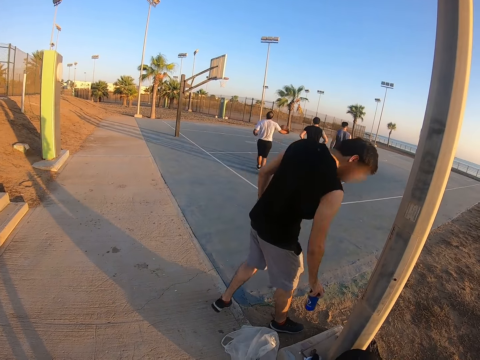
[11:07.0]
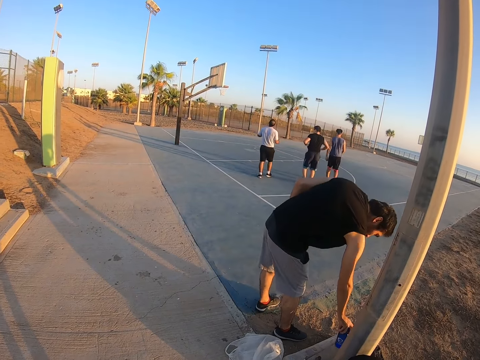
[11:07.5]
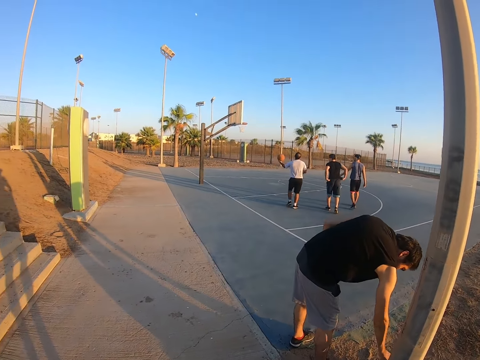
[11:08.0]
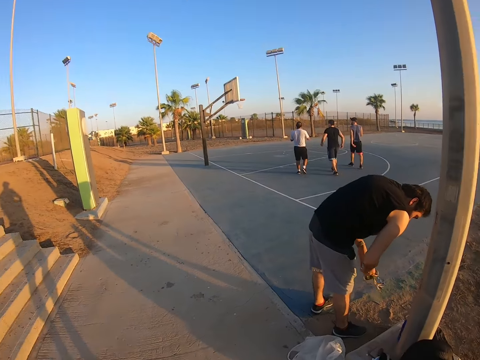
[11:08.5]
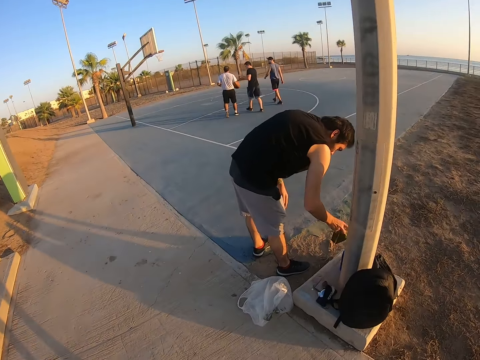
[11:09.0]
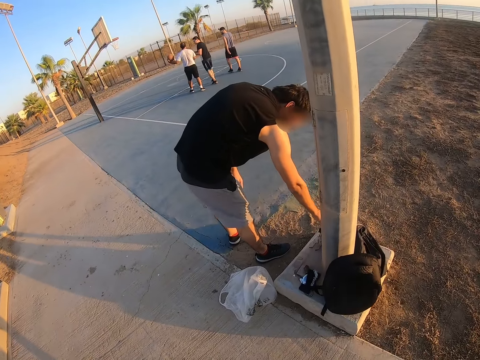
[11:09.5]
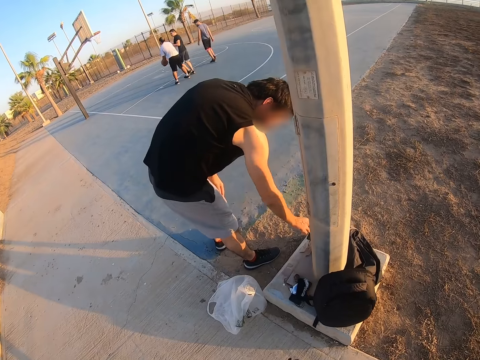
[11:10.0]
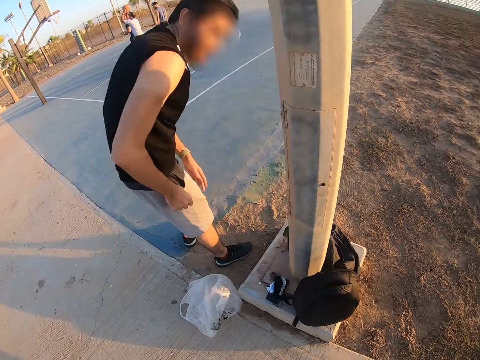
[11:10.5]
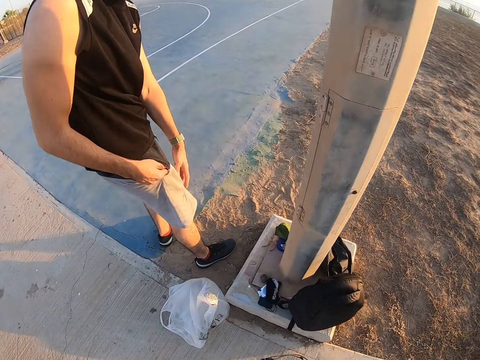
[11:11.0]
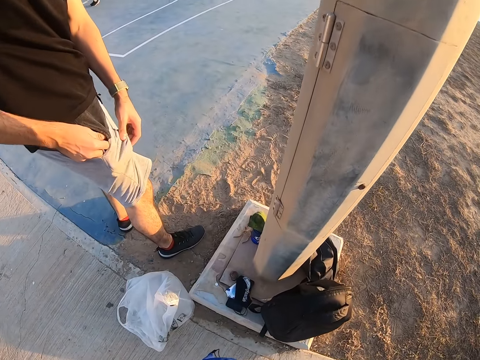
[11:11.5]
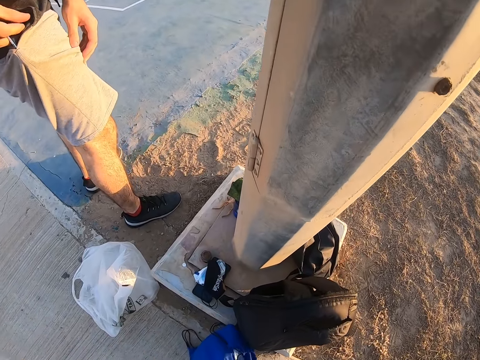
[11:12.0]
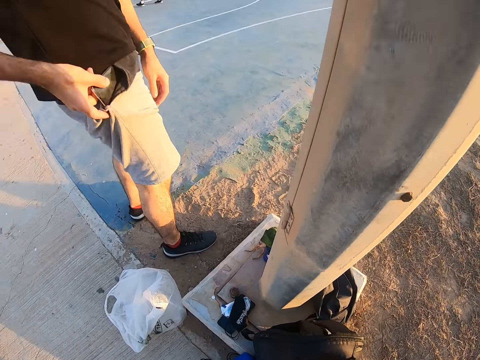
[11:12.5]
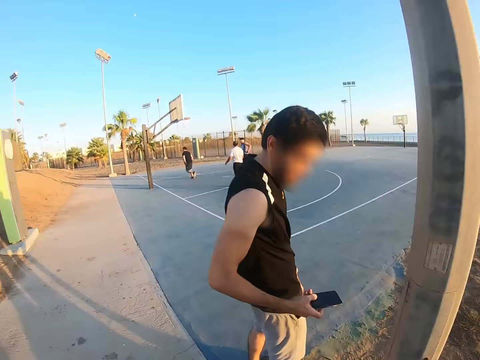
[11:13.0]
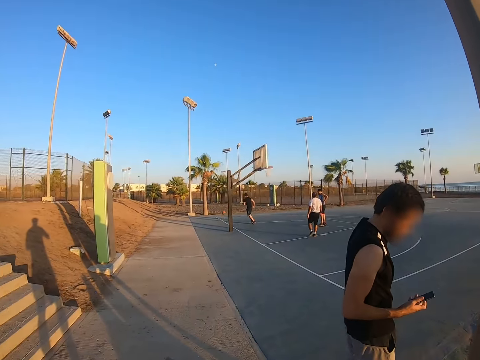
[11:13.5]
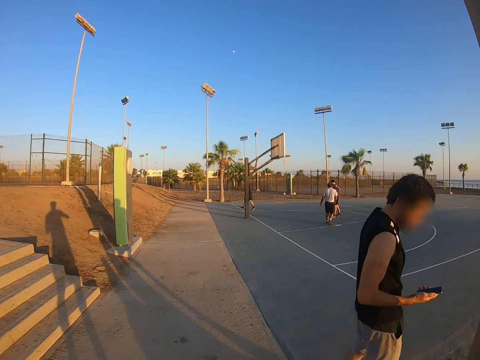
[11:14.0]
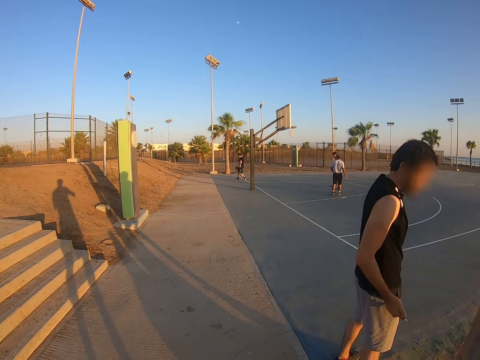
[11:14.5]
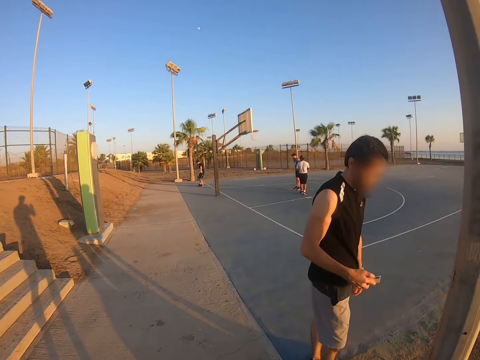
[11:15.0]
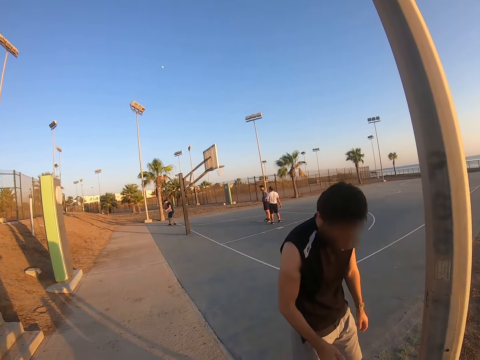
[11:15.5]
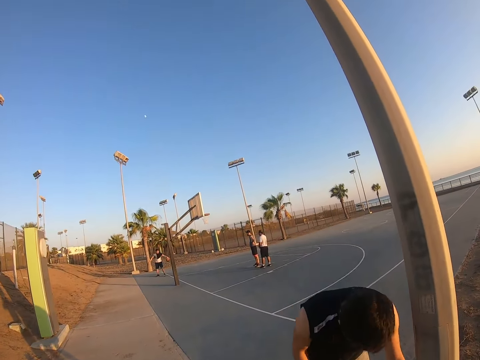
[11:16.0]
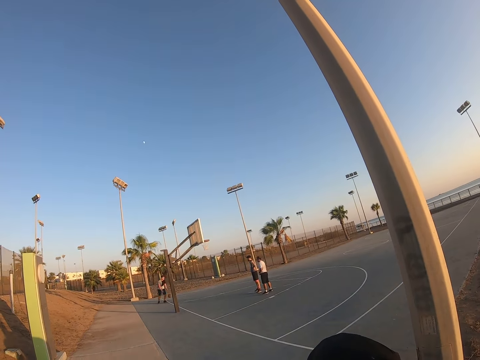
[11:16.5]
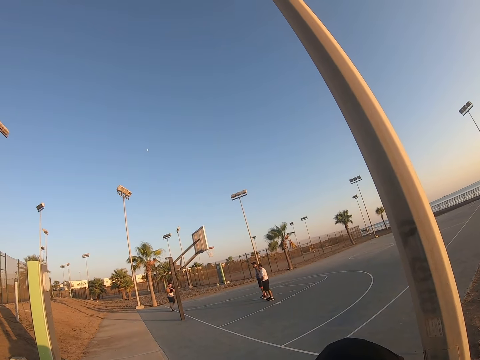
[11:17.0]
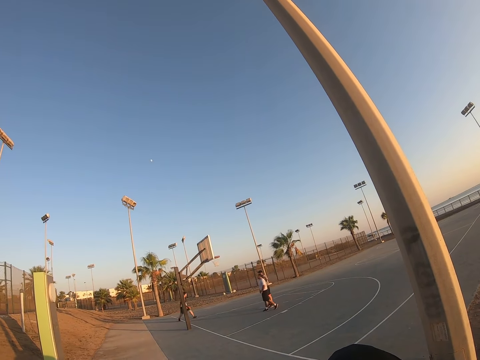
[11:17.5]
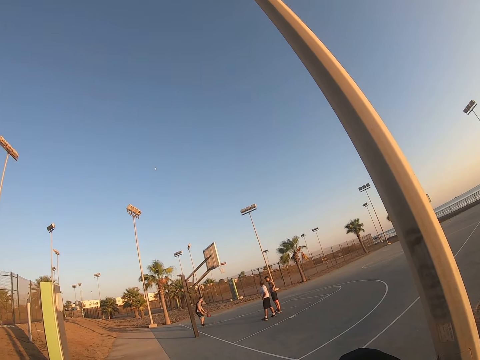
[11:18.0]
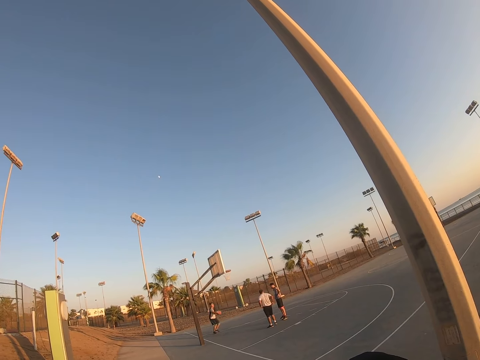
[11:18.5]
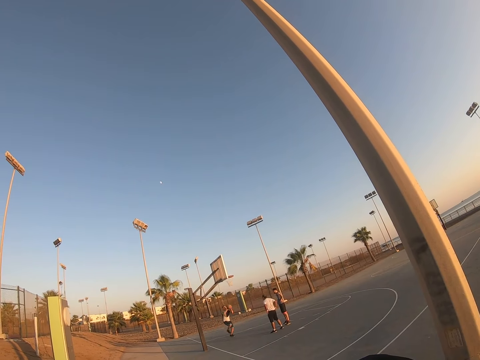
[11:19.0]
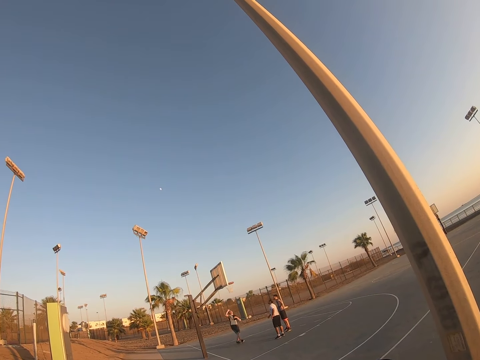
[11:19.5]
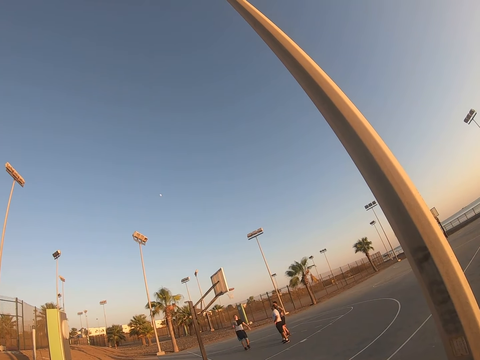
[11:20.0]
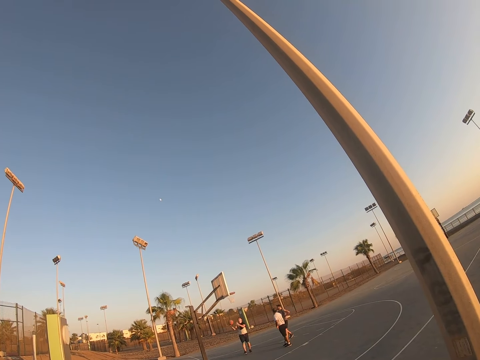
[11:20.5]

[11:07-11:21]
A man puts down the water bottle on the ground. The man puts down a face mask. The man removes a phone from his pocket. The camera wearer looks around.

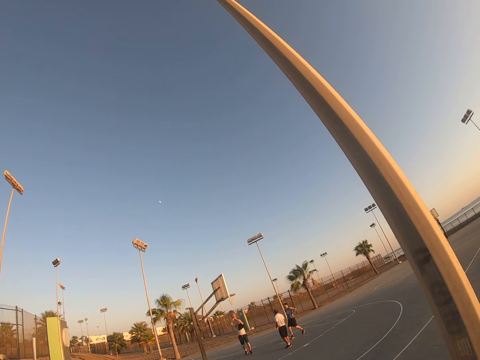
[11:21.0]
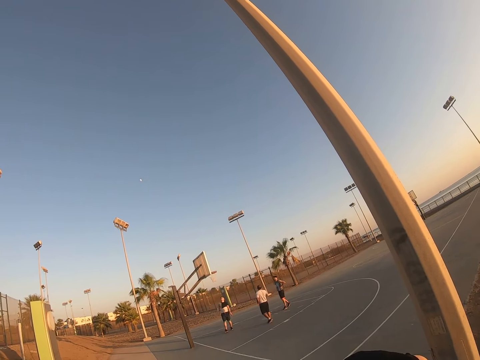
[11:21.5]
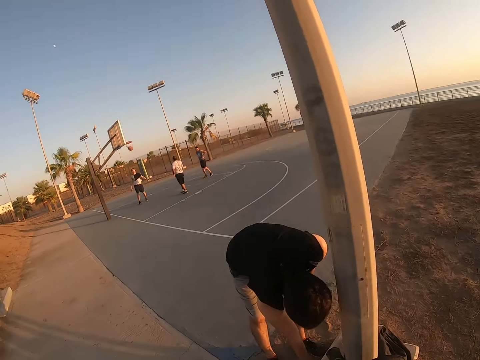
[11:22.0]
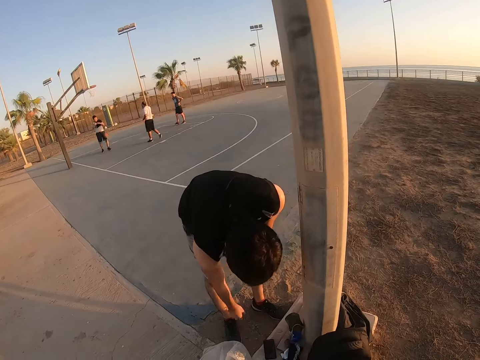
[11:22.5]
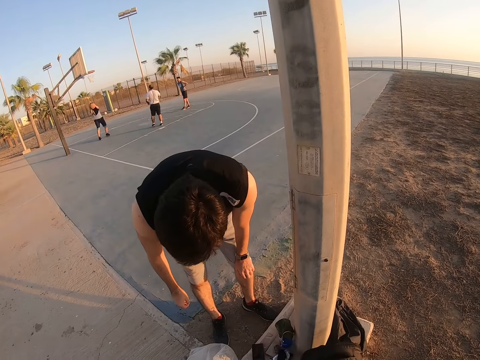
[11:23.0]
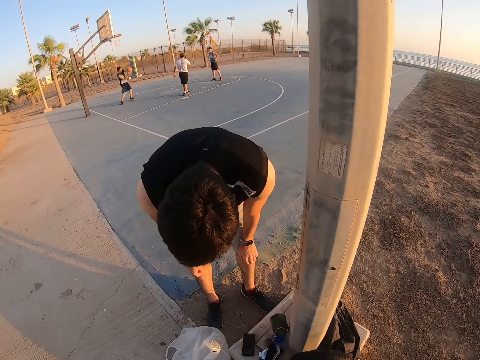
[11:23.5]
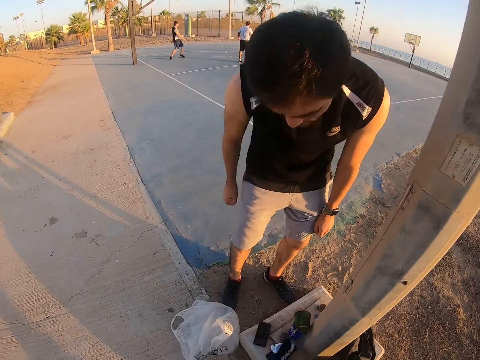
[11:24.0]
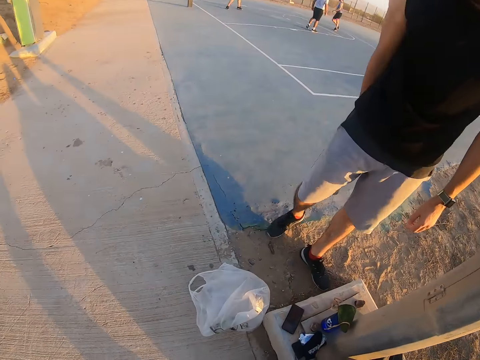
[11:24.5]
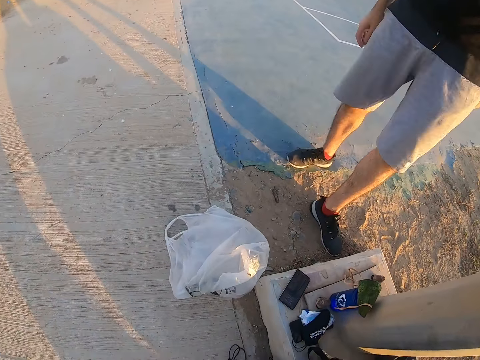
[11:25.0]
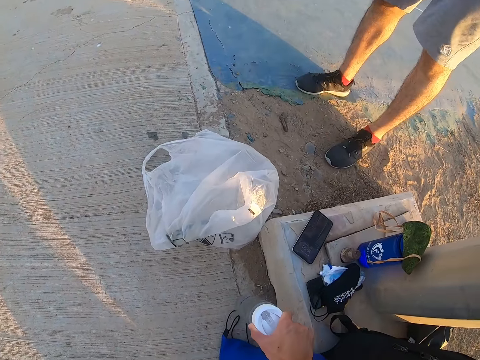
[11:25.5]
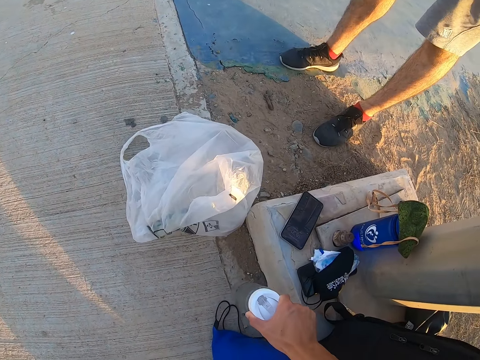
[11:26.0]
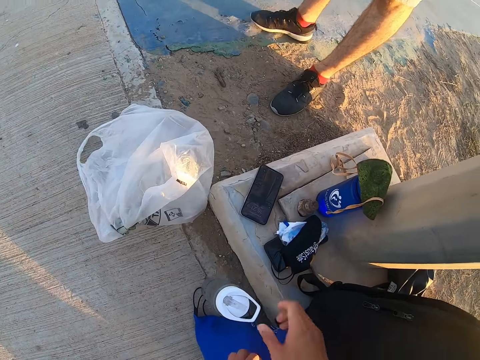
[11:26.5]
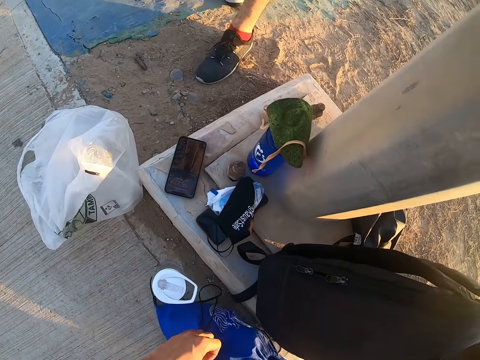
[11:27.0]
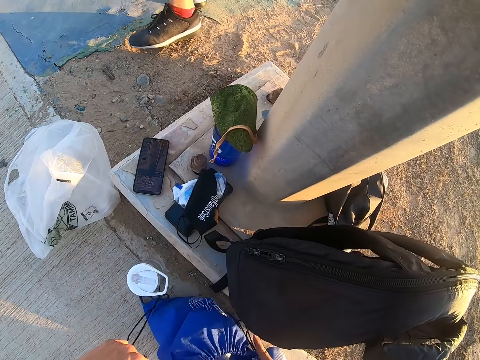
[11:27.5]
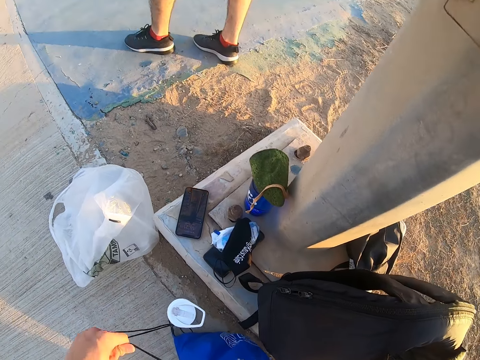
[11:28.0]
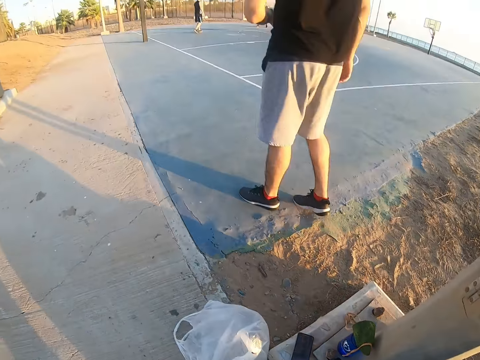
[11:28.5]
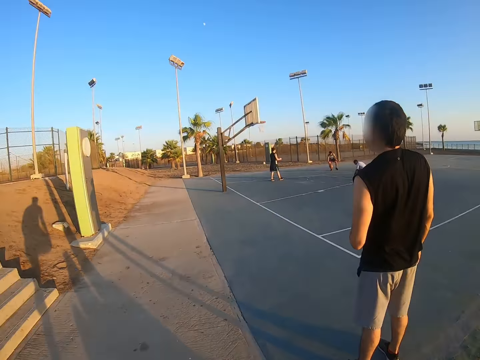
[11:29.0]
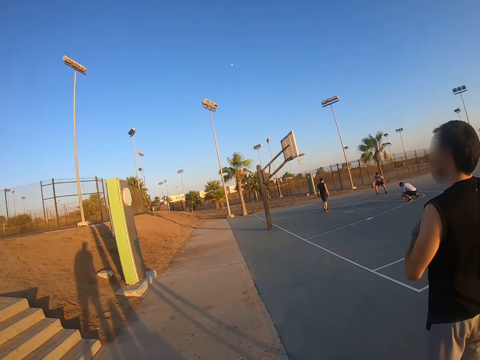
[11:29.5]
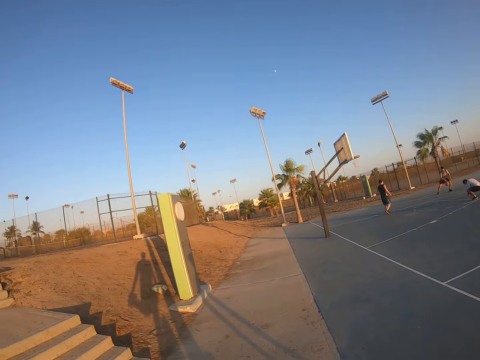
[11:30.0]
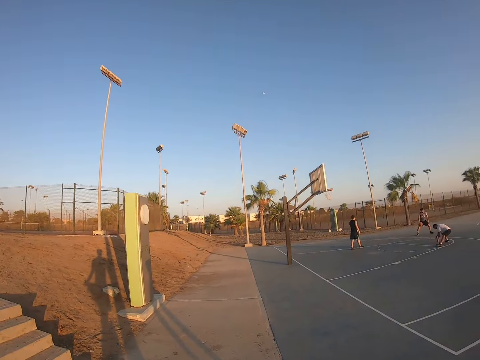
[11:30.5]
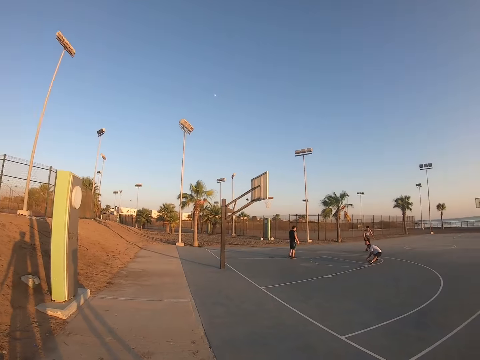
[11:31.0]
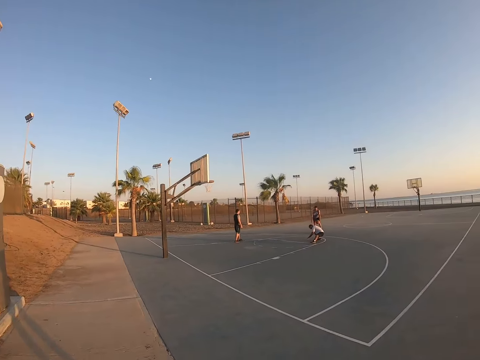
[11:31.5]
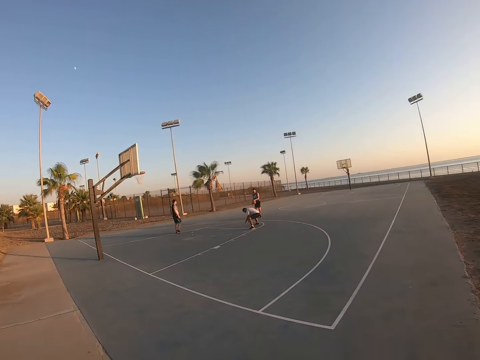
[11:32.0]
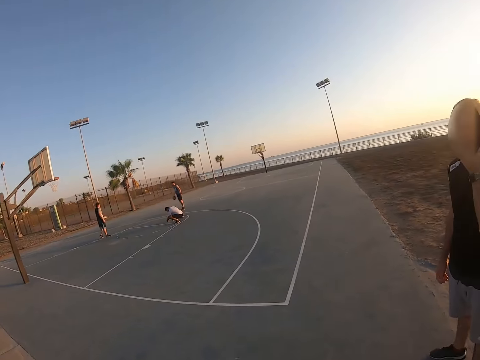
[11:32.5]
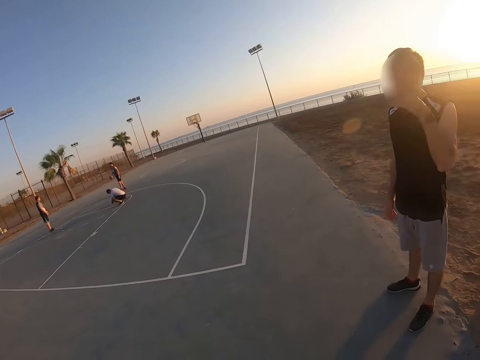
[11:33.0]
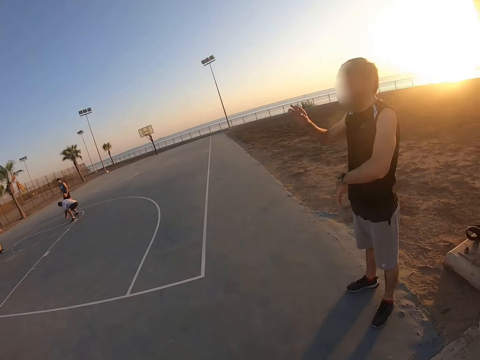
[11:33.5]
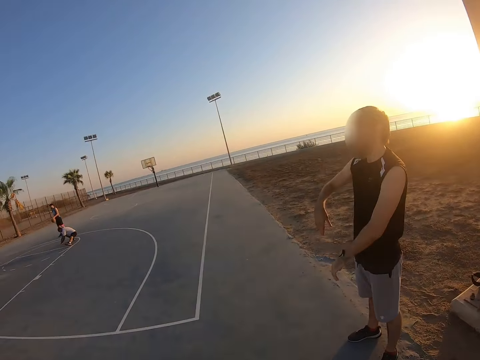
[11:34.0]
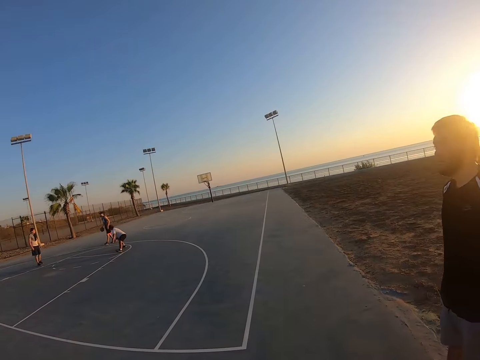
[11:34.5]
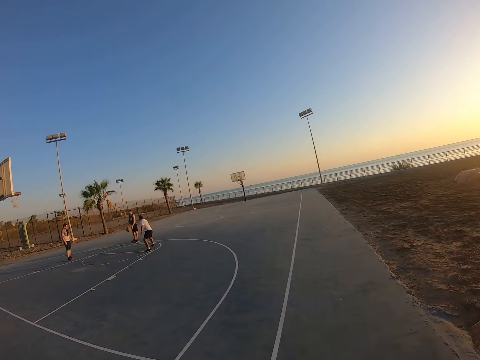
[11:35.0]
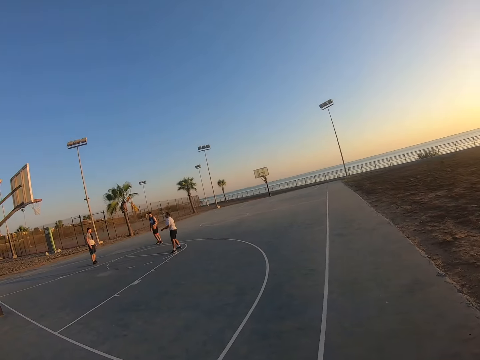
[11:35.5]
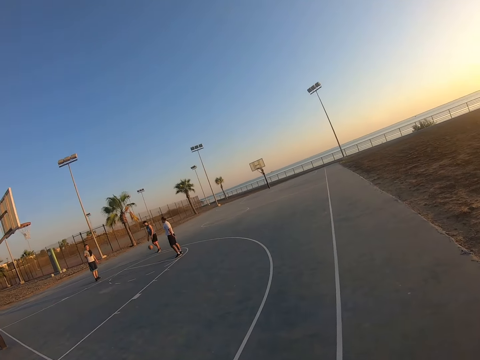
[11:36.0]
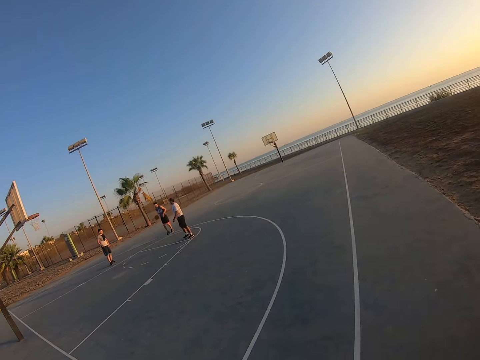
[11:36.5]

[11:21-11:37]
A man puts the phone down. The man plays the basketball. The camera wearer puts the water bottle down.
